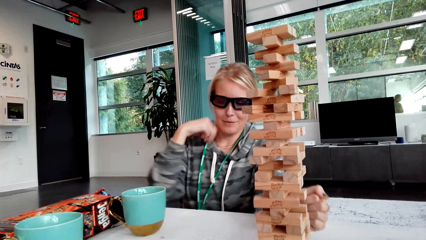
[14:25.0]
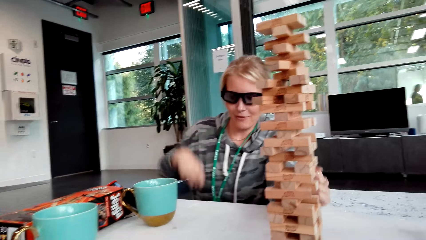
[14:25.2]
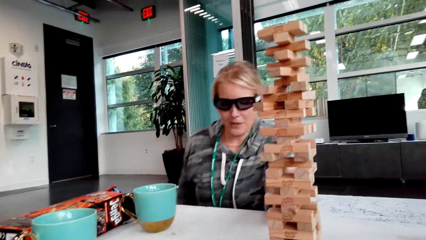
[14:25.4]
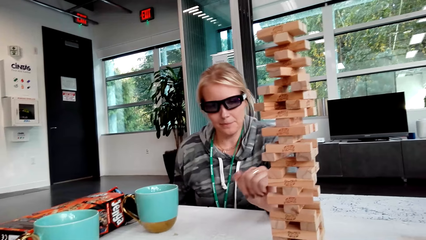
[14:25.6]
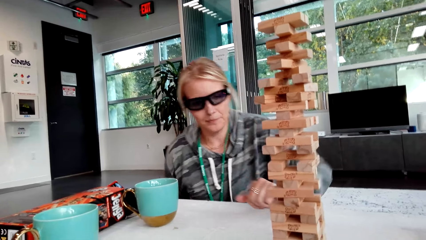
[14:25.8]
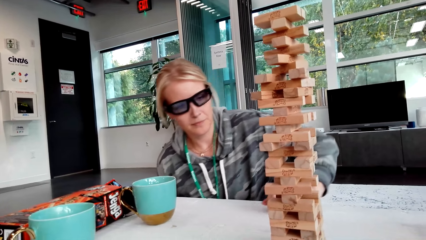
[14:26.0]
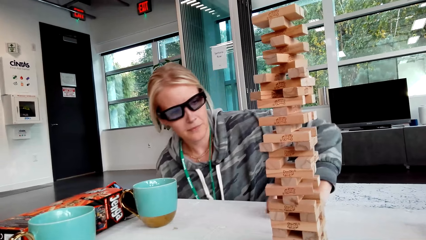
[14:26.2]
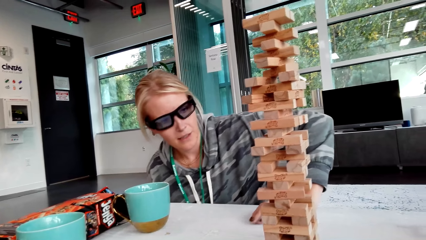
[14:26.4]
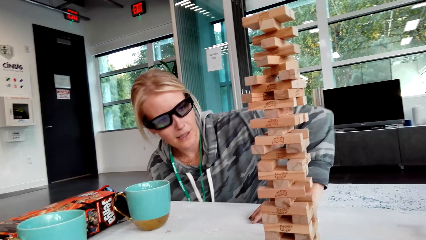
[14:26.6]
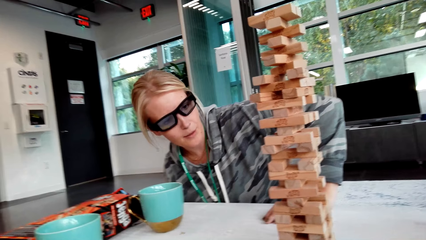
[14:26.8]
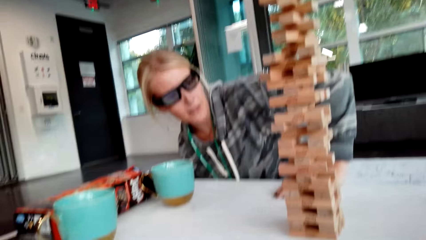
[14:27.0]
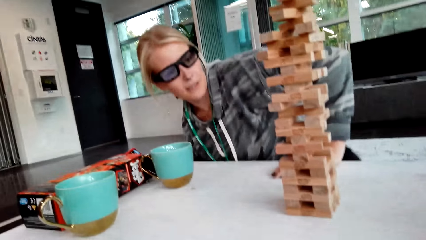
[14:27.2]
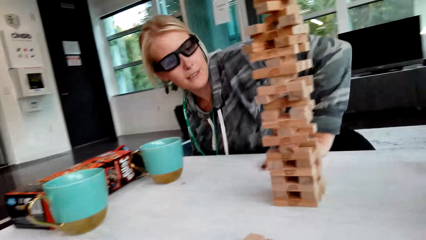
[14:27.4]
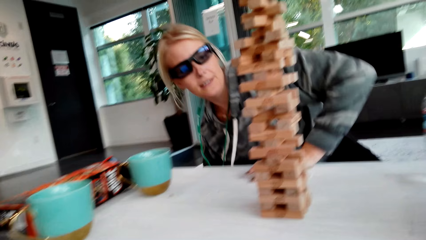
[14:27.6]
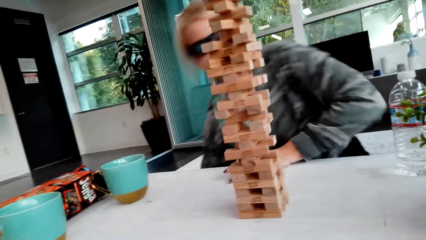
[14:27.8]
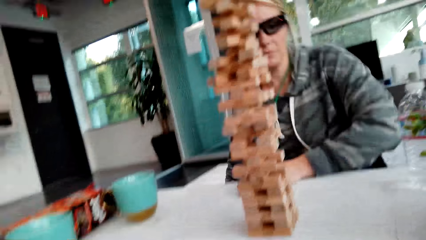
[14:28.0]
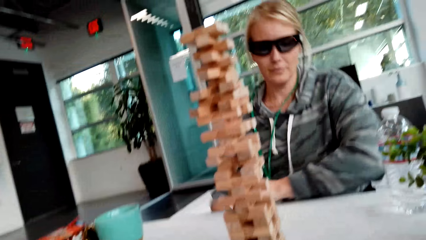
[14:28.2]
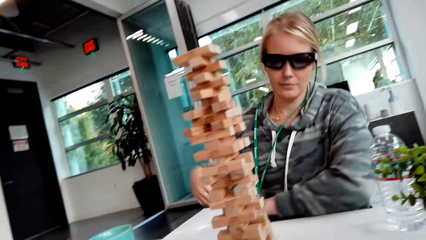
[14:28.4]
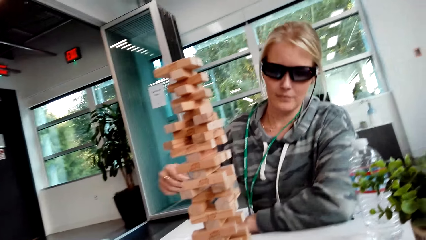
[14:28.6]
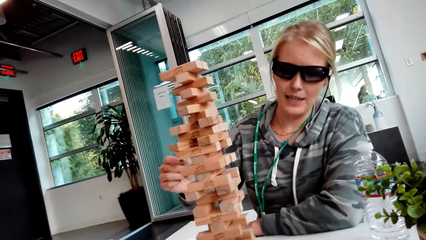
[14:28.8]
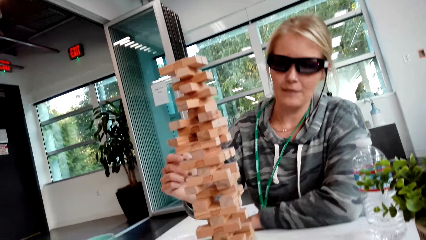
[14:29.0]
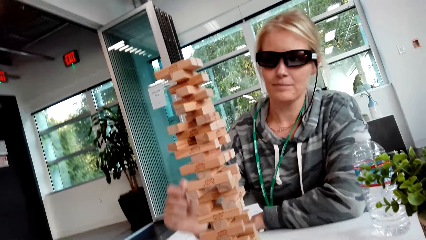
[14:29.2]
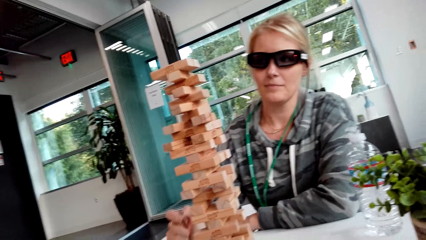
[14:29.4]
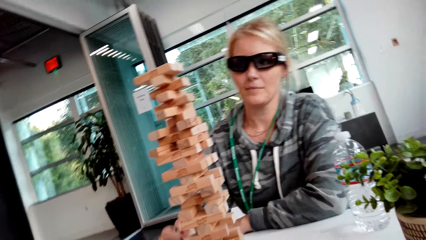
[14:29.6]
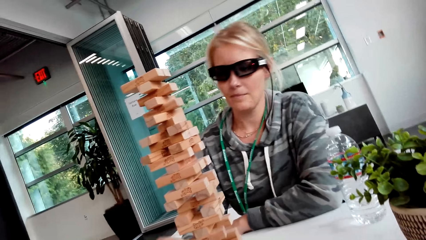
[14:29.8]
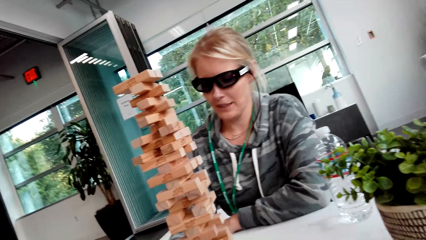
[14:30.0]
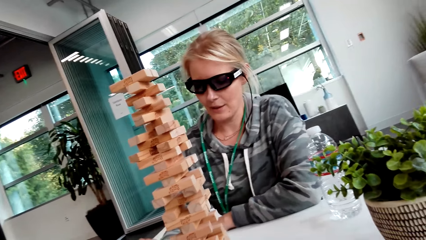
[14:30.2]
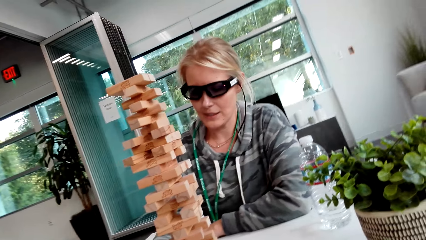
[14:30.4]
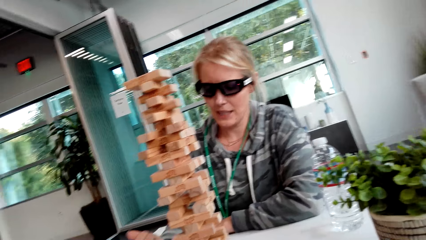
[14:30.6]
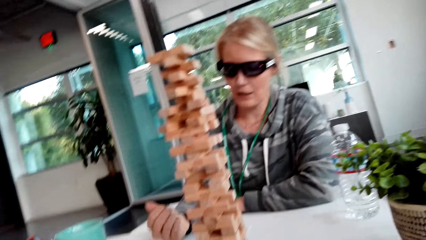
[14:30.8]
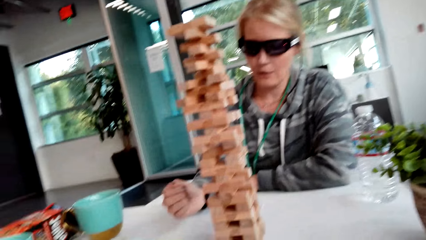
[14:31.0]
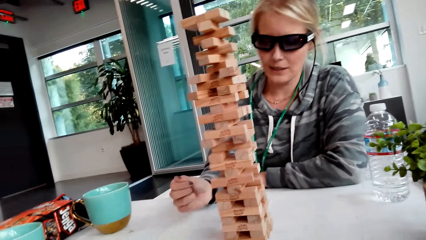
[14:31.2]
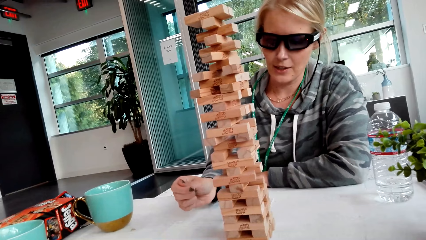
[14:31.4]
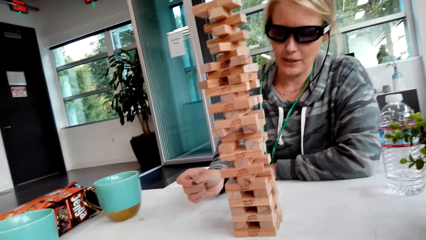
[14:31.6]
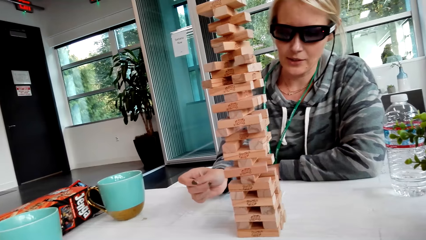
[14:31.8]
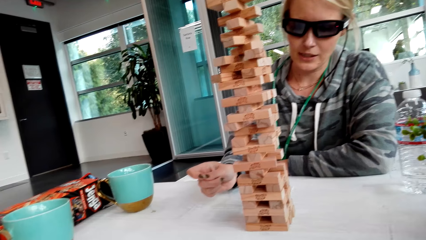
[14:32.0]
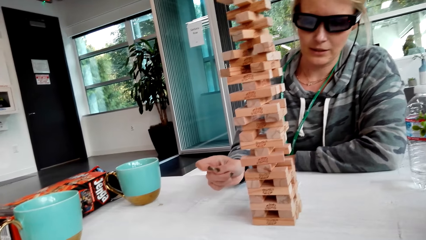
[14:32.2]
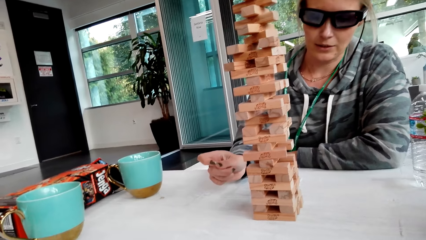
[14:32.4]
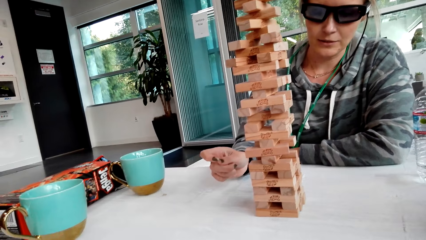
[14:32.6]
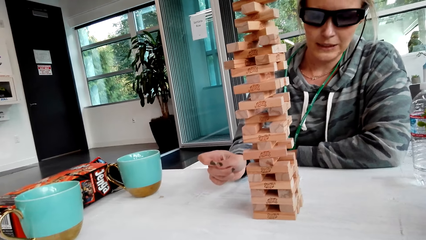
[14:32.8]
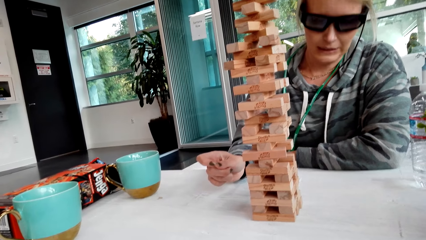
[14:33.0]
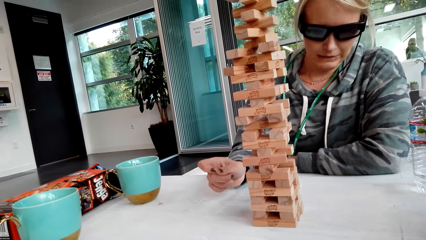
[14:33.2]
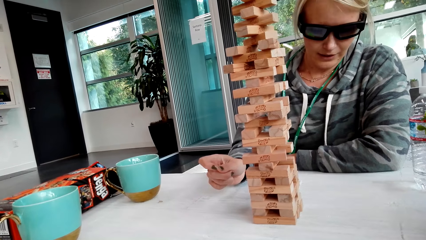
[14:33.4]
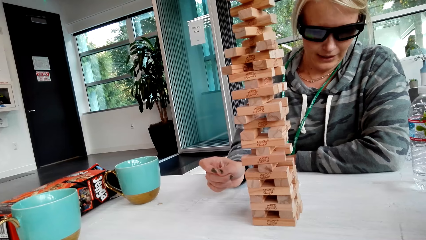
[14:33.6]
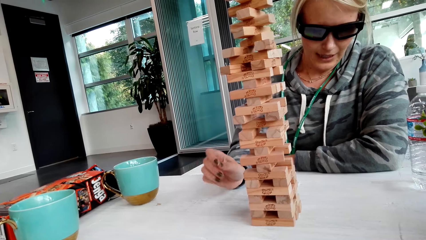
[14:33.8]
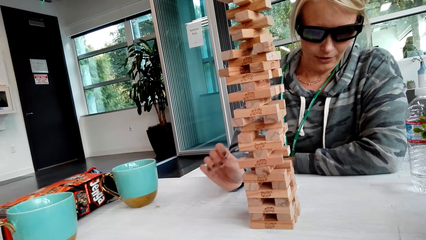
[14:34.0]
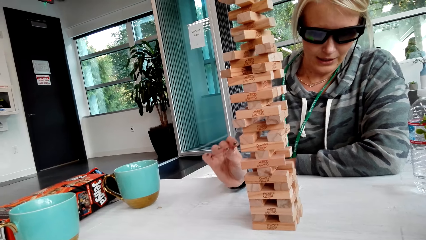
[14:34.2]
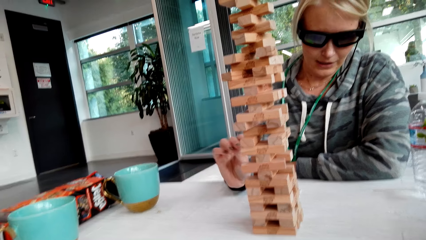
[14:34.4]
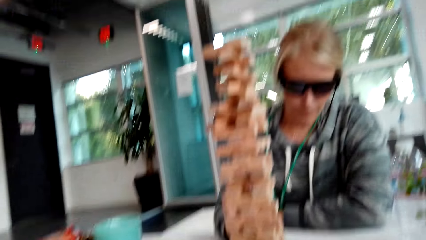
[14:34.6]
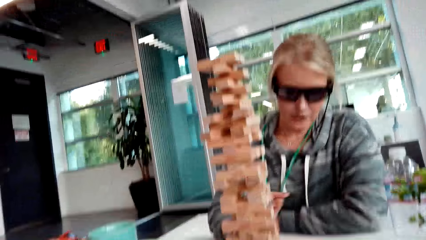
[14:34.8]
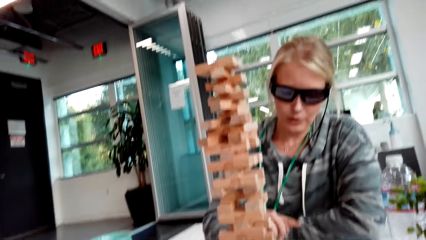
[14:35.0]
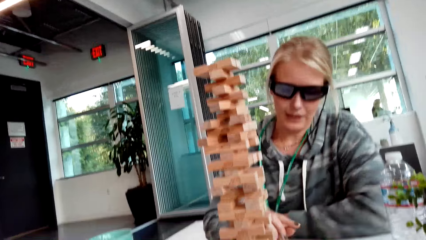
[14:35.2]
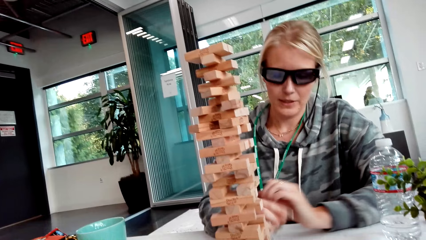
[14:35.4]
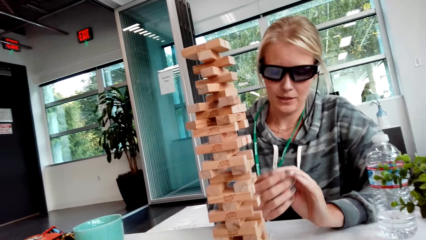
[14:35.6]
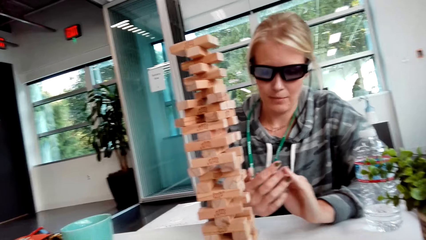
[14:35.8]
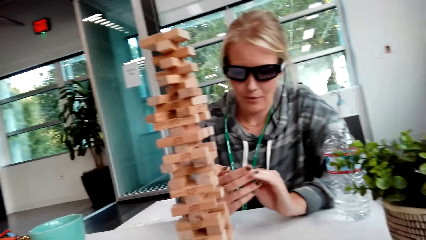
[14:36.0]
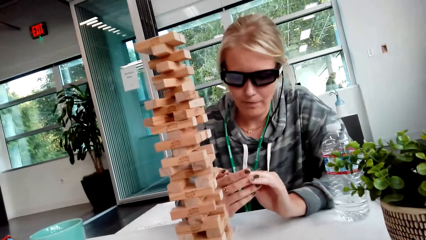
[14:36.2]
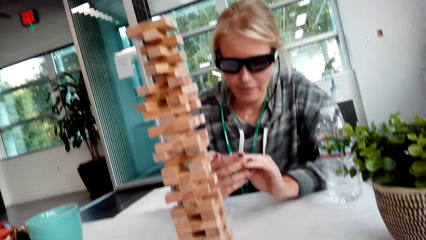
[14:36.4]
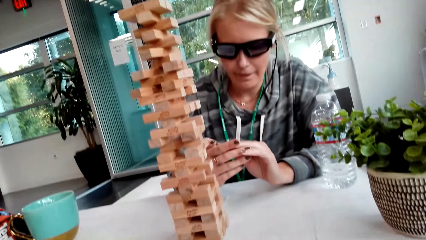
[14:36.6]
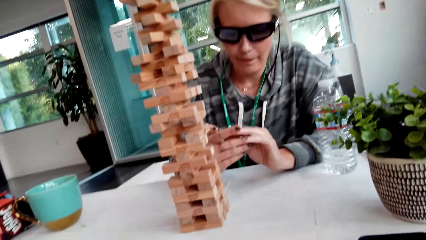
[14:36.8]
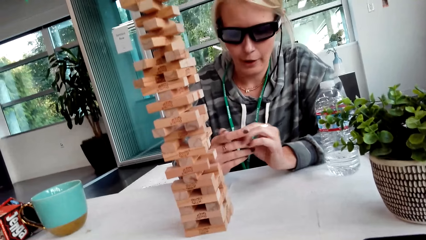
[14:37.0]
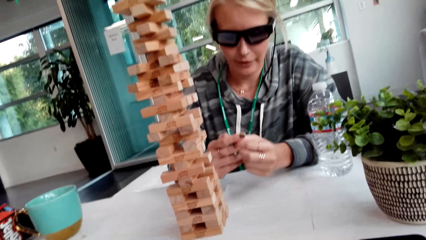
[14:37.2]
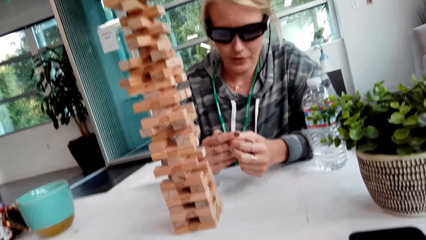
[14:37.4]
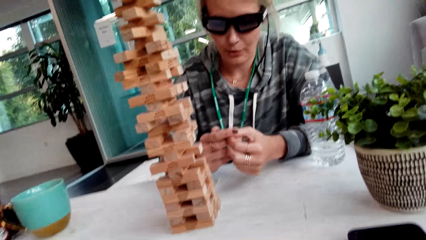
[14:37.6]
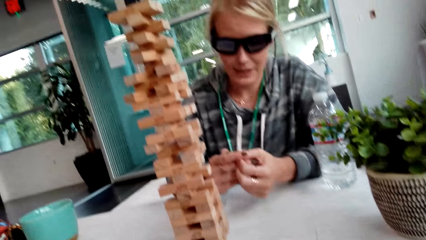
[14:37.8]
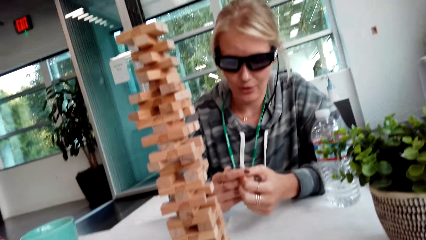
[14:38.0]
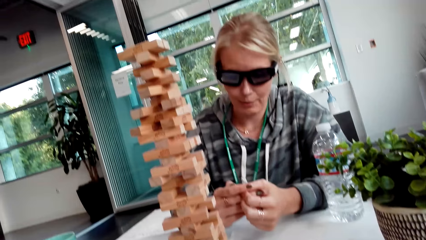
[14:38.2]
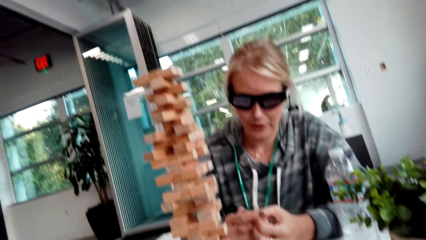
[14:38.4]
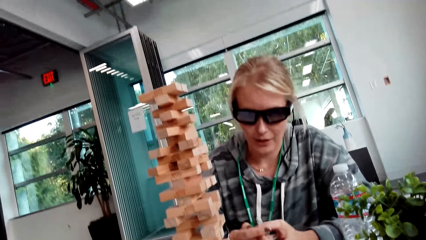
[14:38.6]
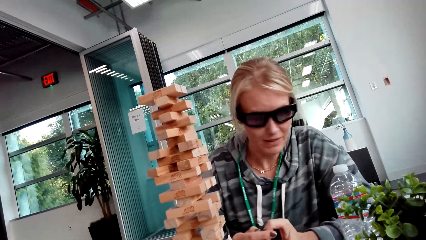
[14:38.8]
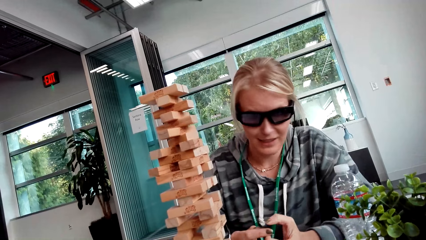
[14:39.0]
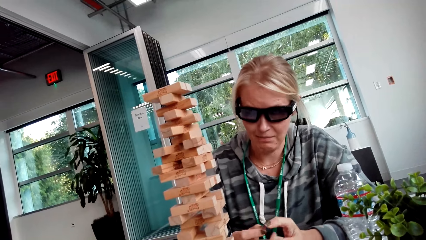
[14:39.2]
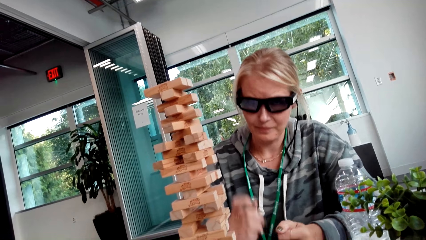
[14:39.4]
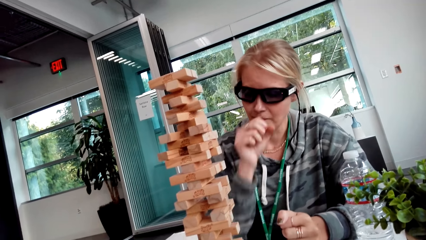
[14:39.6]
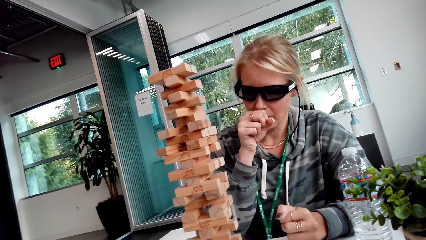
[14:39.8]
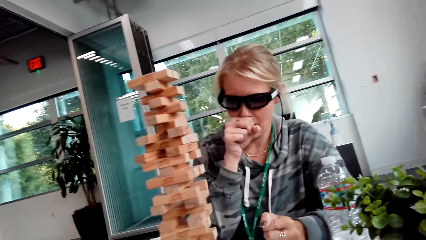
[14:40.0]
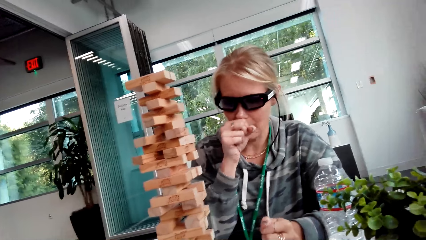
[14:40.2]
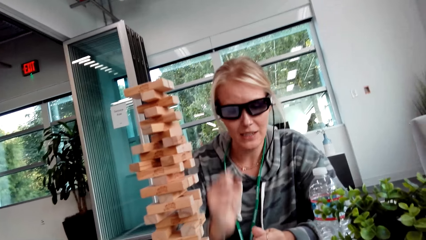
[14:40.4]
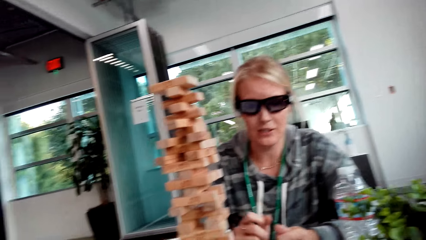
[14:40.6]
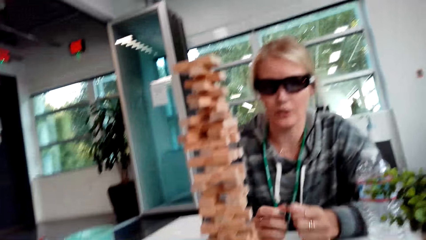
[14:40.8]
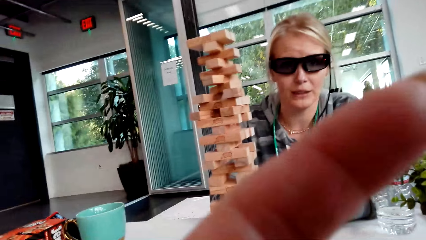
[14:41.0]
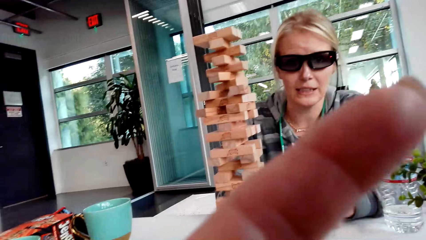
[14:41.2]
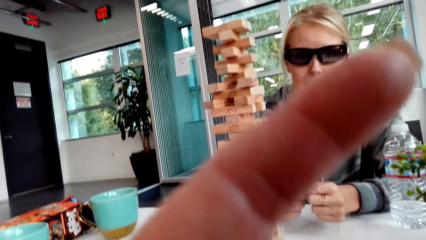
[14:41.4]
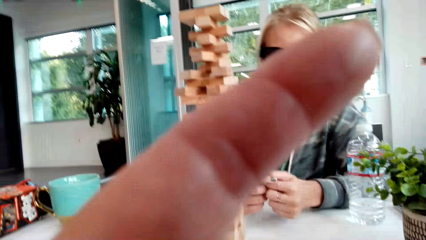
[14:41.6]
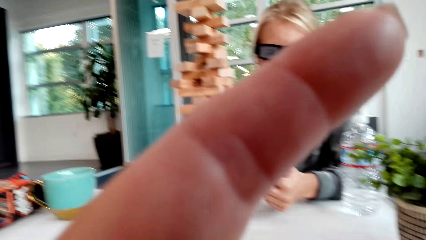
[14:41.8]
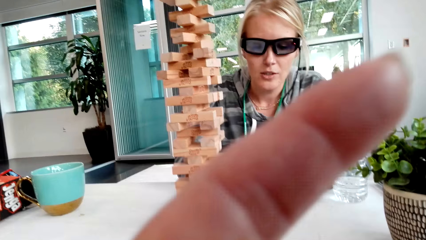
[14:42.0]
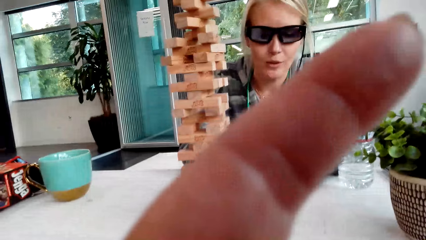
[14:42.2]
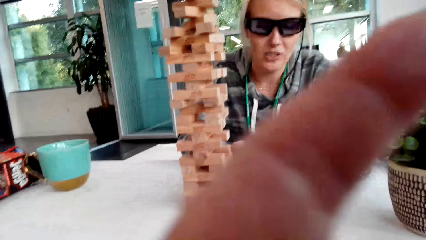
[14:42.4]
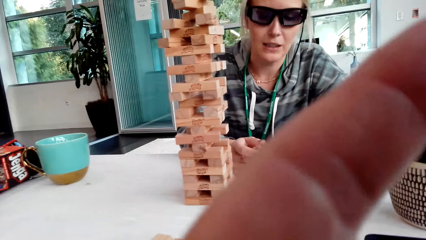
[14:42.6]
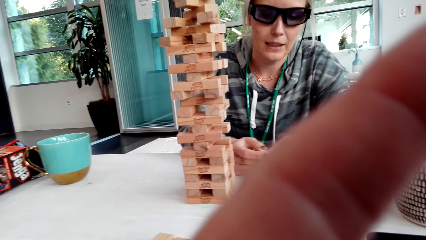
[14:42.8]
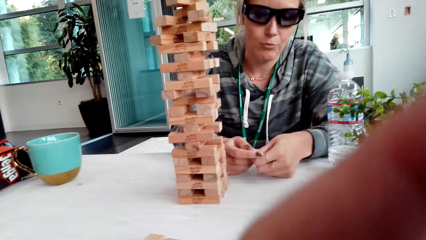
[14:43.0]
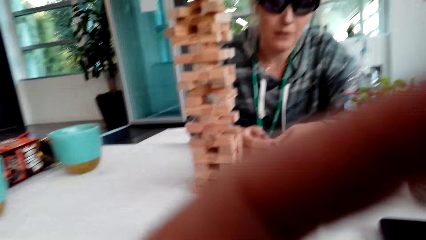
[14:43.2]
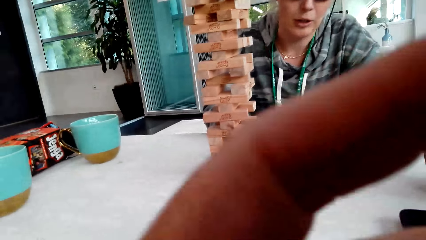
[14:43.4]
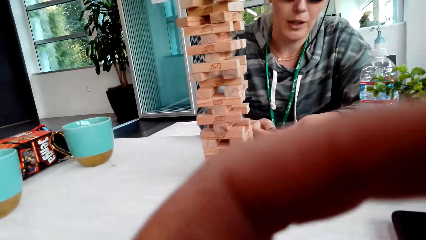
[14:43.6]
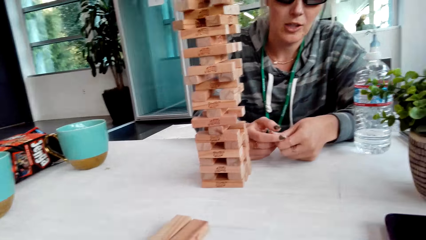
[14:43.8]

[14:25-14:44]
The lady moves with the chair and kneels close to the table. The camera wearer looks around. The lady looks at her fingers. The lady moves the hand. The camera wearer points at something. They move the finger. They interact with the lady.
